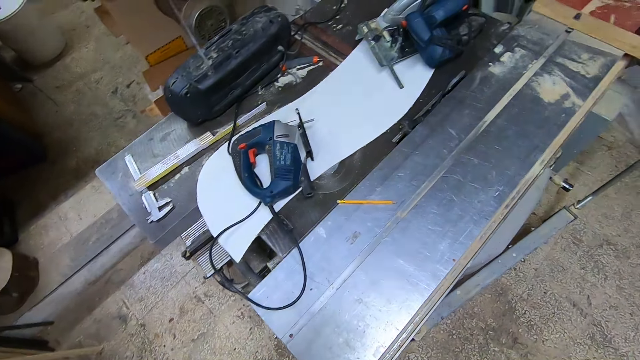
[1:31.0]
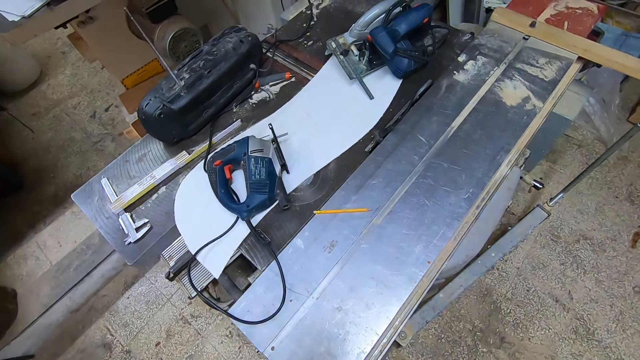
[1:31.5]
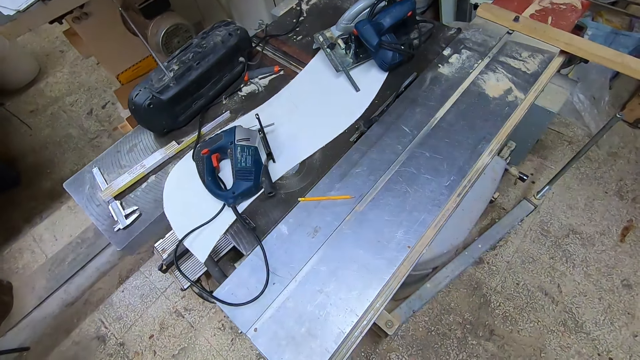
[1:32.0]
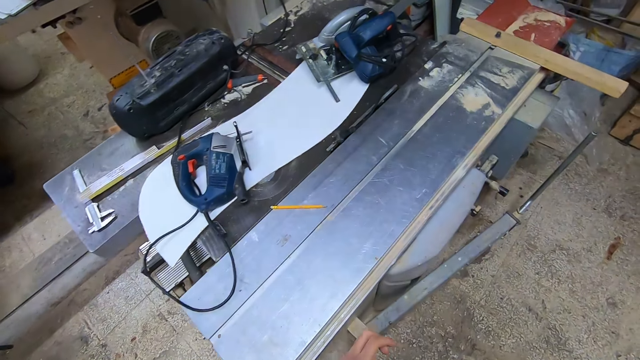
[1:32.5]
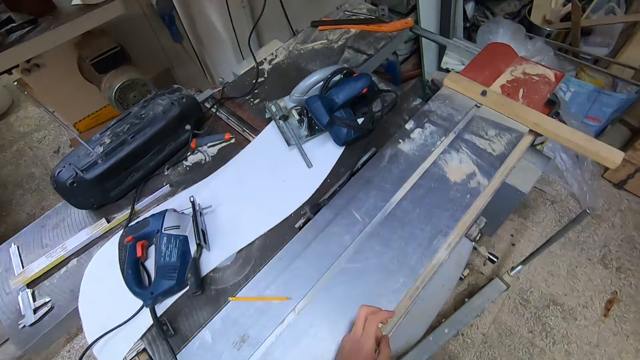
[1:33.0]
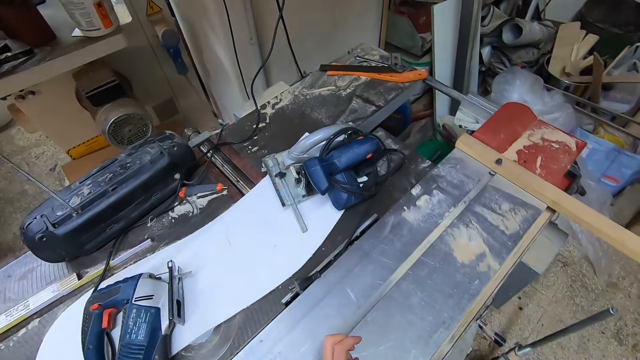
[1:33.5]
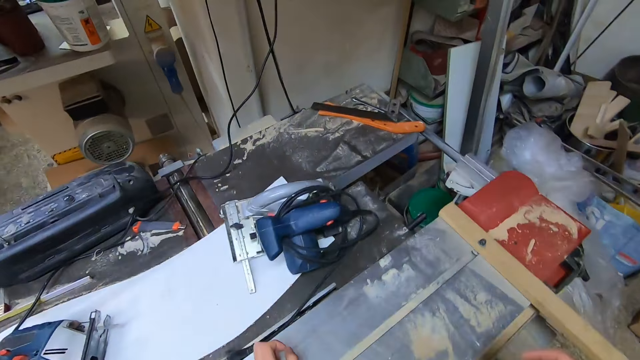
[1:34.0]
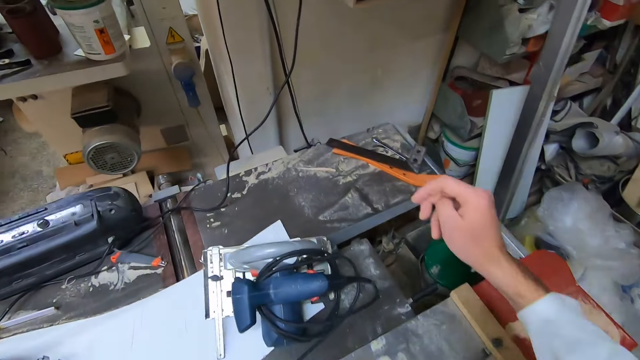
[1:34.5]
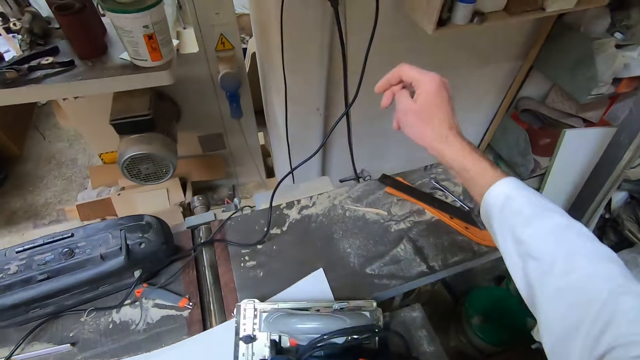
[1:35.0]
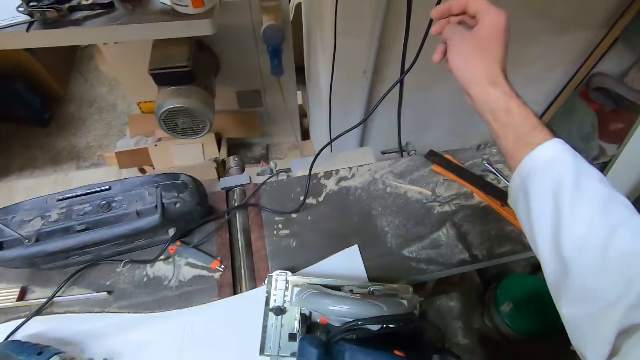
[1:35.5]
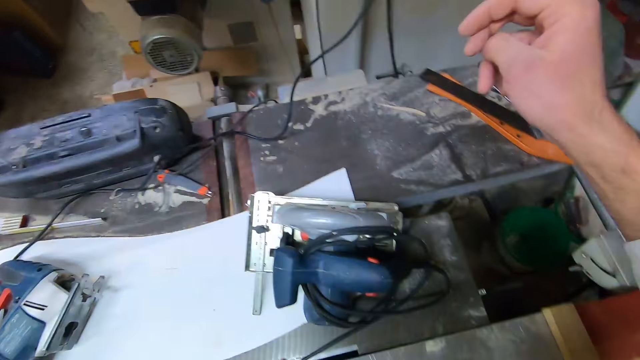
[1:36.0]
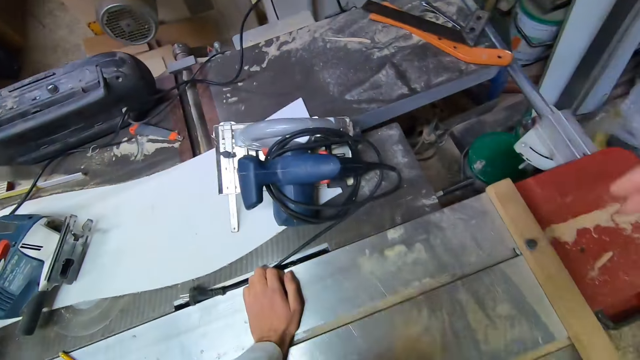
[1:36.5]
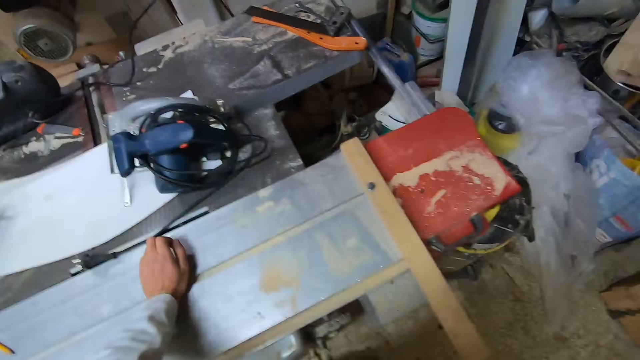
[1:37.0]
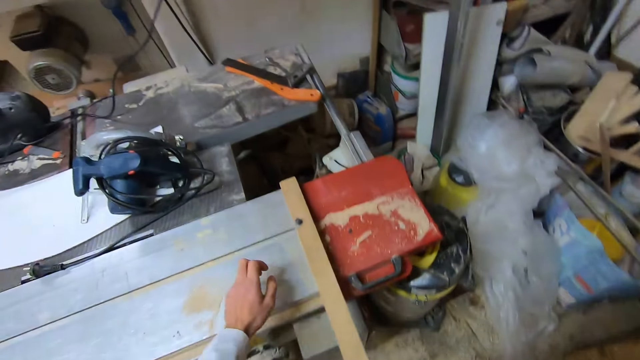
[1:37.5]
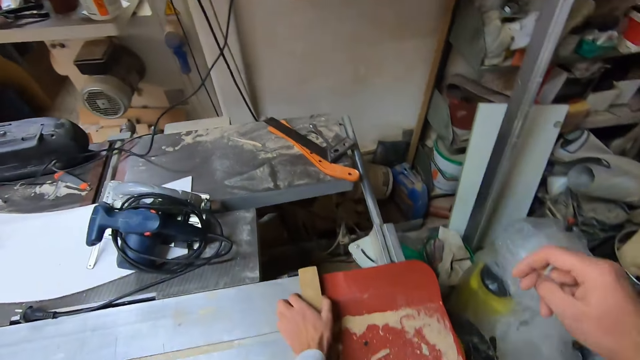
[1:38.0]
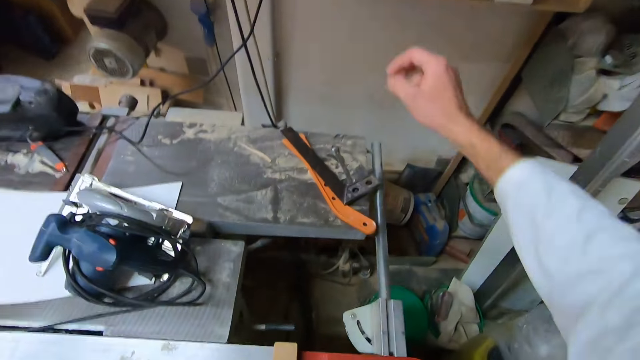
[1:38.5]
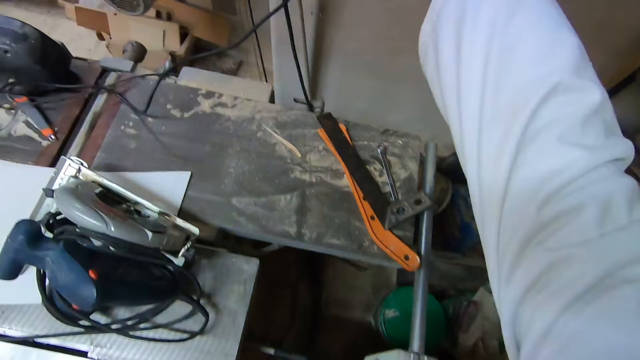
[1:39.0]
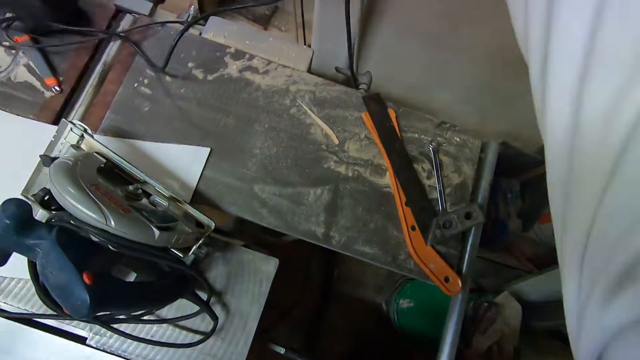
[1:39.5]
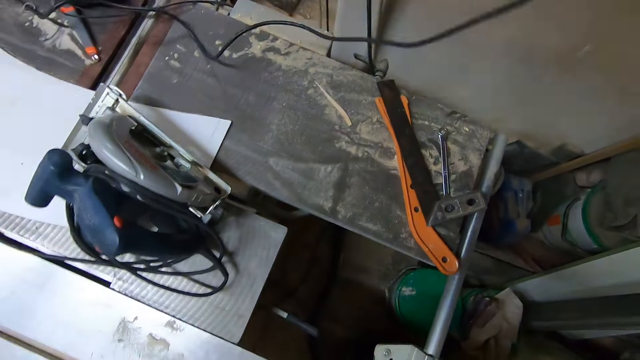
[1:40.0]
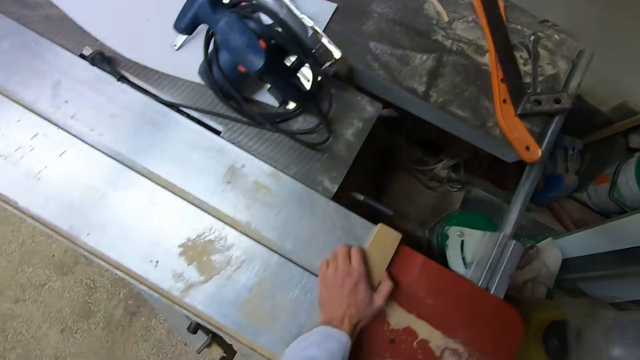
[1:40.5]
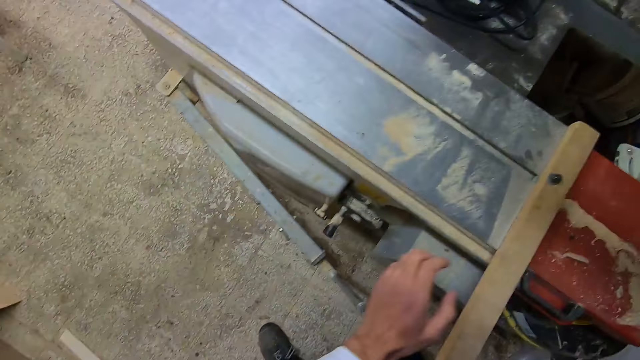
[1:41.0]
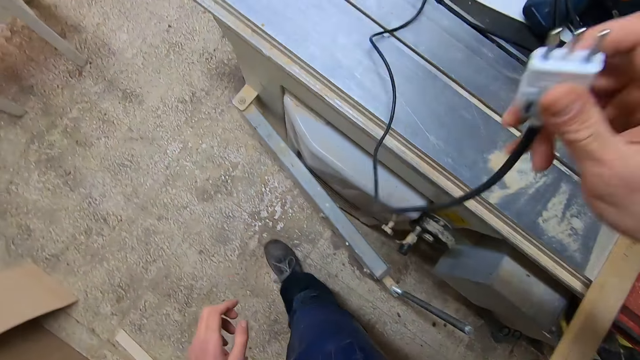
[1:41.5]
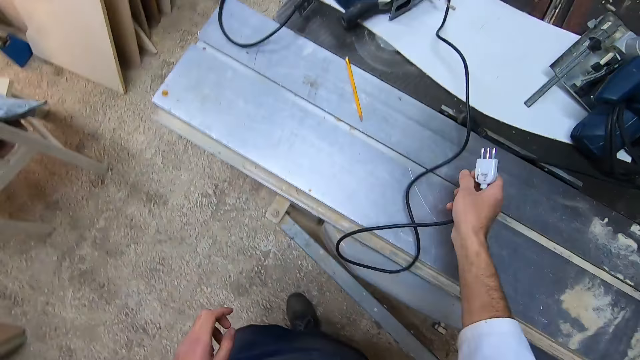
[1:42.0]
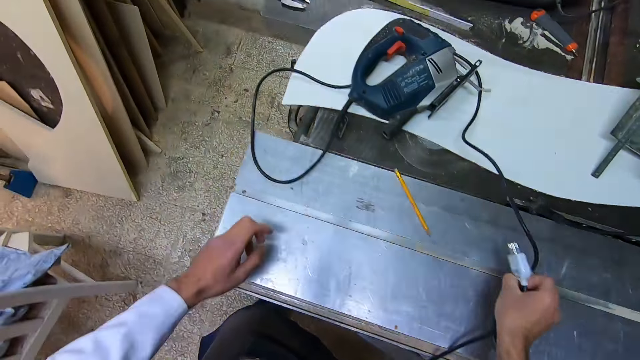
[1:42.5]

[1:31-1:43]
The camera wearer walks around the workshop. He unplugs the cable of a jigsaw machine from a power socket with his right hand.

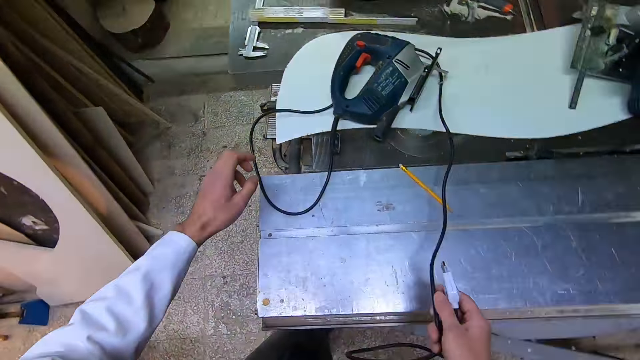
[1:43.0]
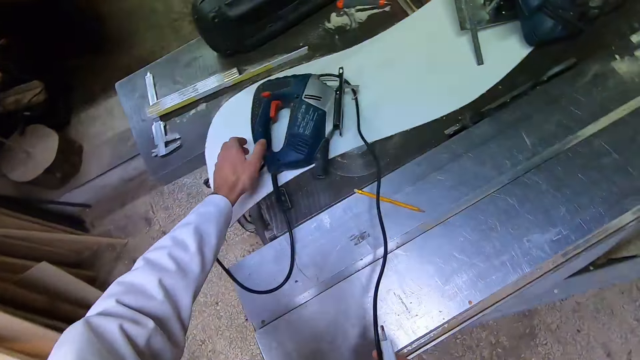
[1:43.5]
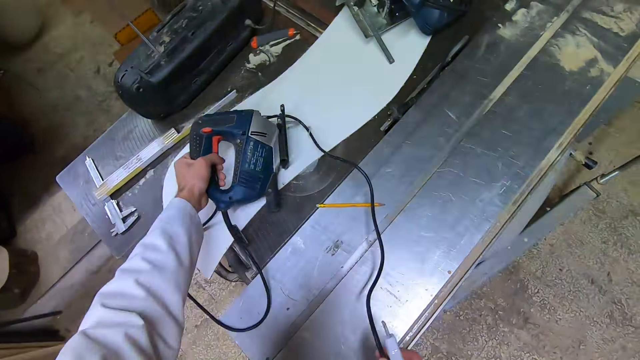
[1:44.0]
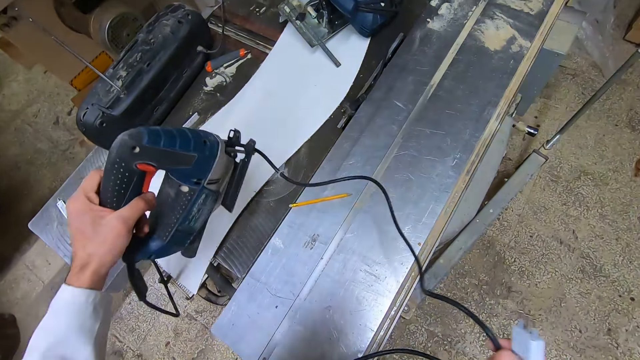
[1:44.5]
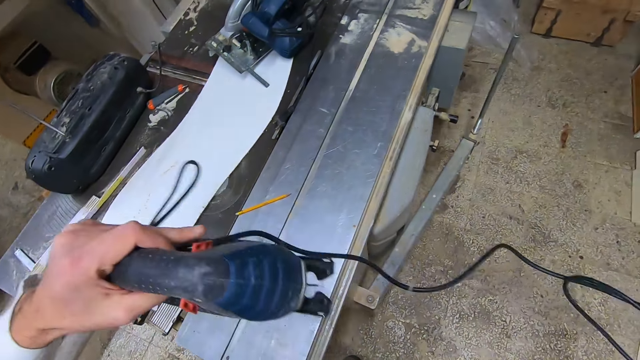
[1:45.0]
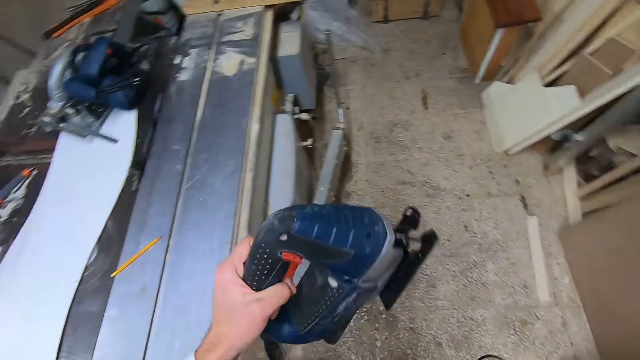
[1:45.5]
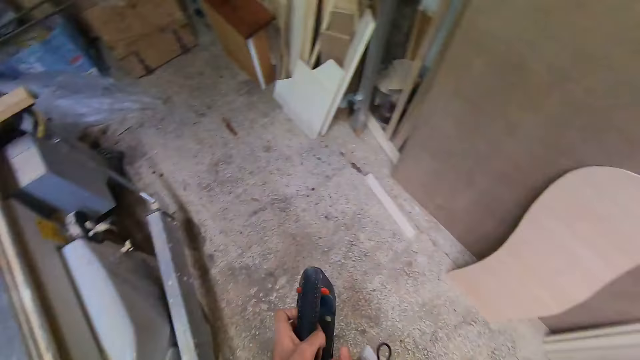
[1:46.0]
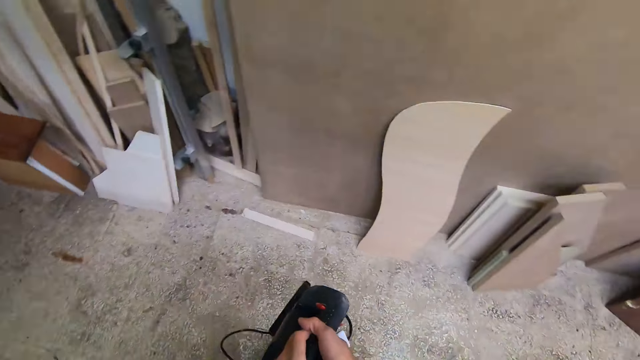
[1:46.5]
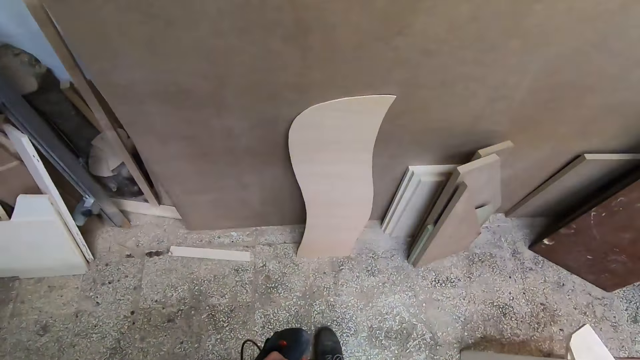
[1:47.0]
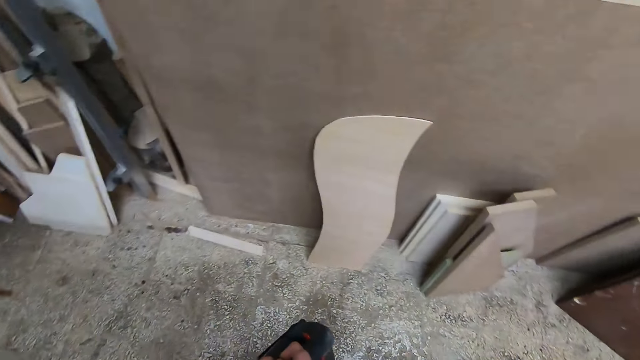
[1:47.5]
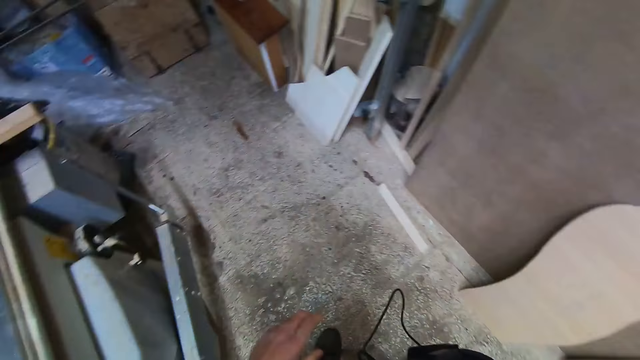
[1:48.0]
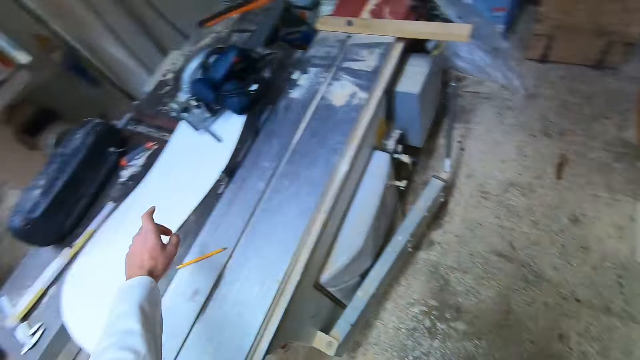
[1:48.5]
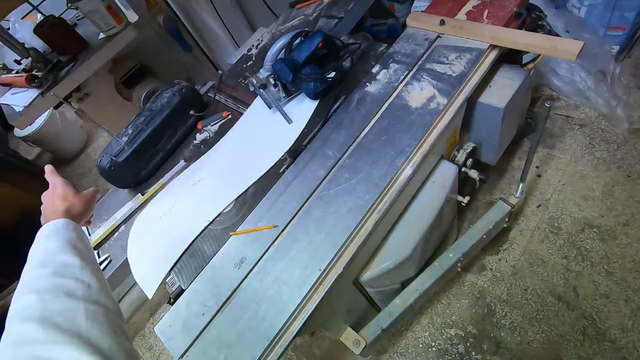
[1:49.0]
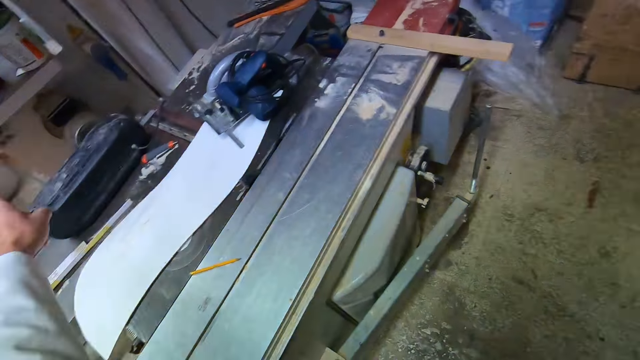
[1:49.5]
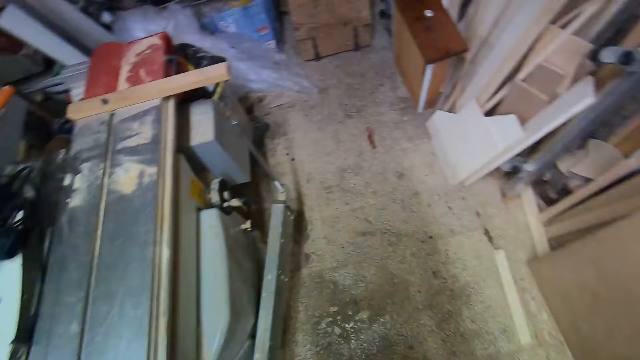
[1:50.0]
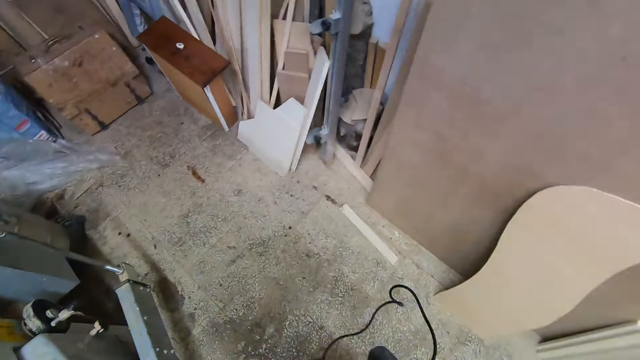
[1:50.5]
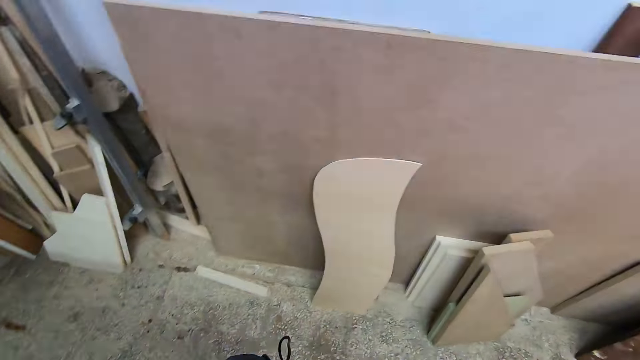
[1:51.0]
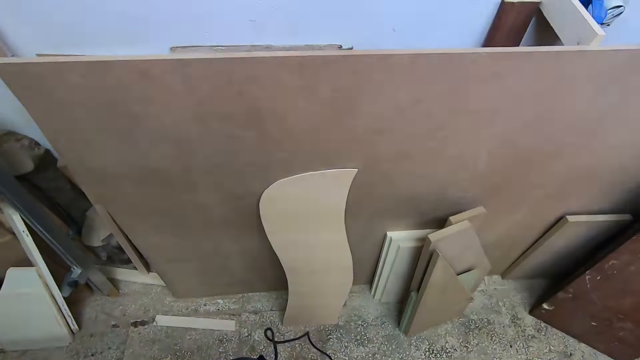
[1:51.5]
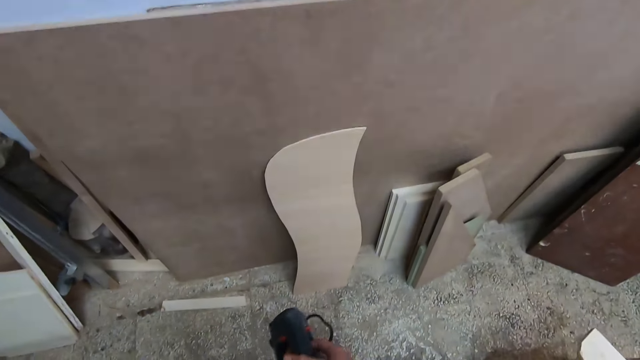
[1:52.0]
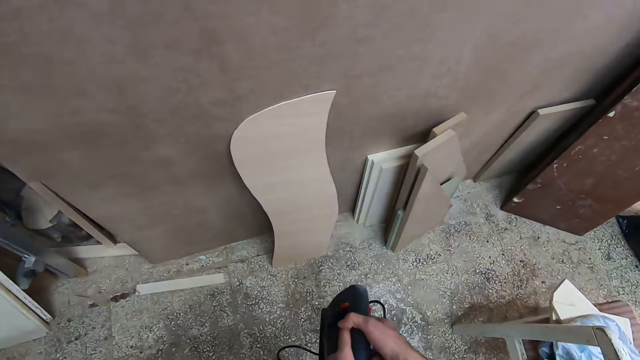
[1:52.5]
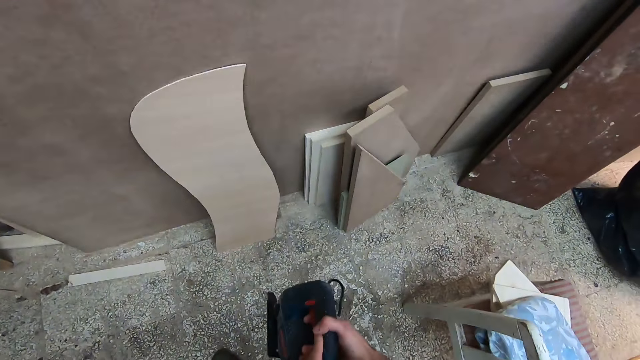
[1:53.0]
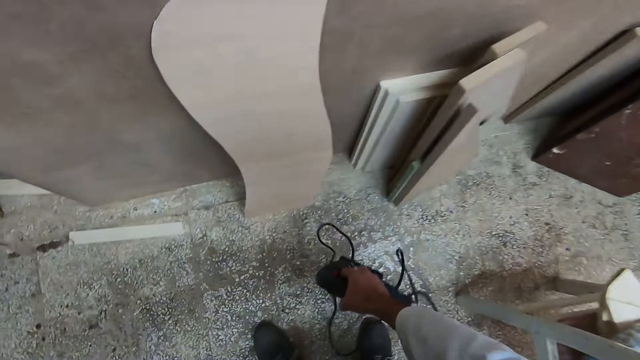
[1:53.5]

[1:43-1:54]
The camera wearer picks up the jigsaw from the worktable with his left hand. He walks around the workshop. He passes the jigsaw in his left hand to the right hand.
